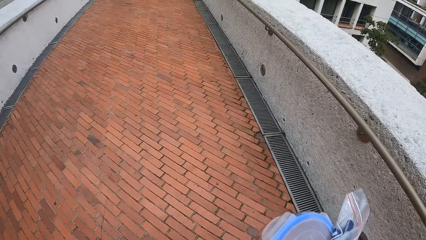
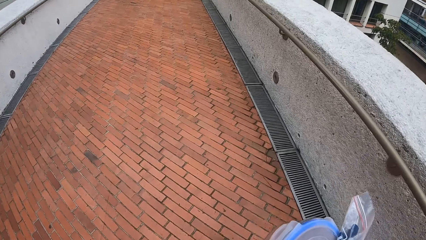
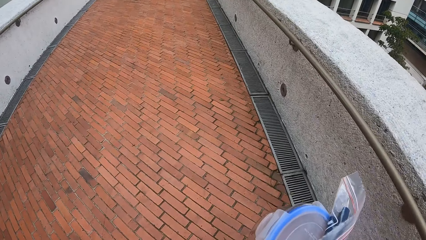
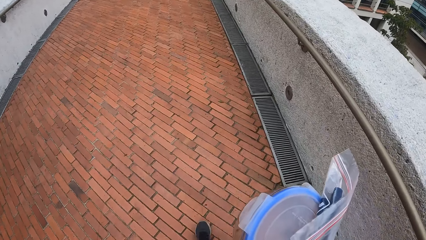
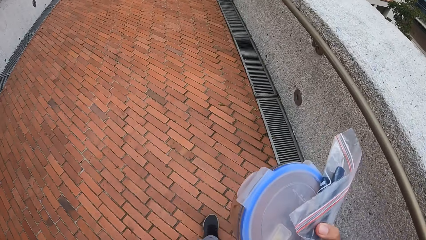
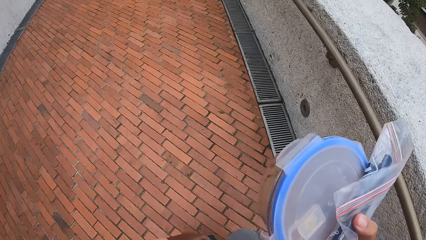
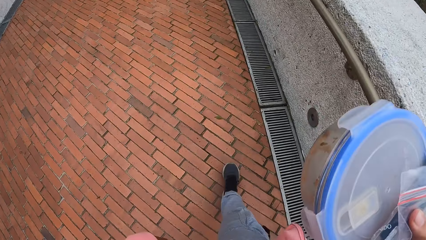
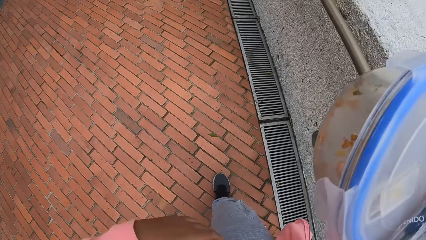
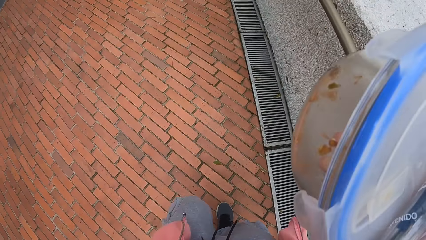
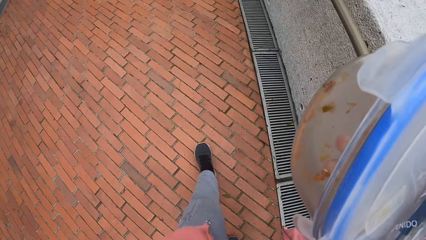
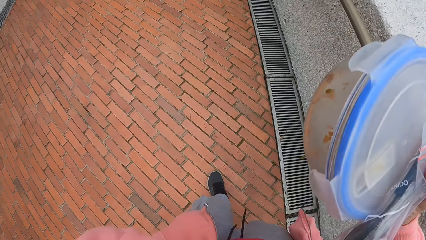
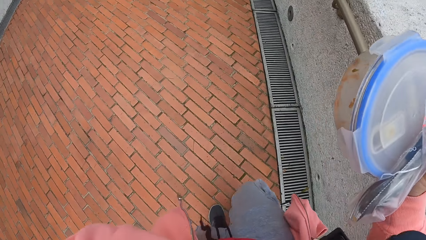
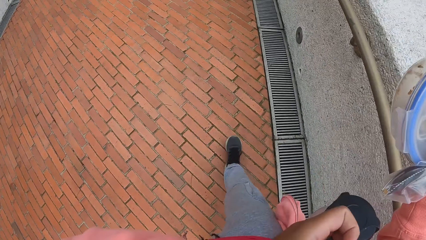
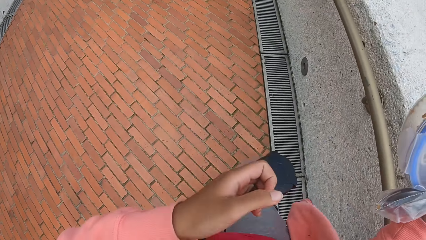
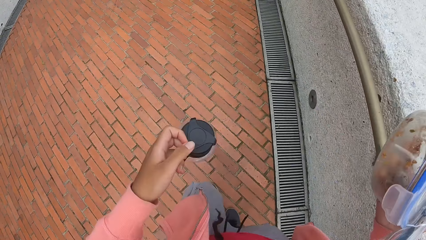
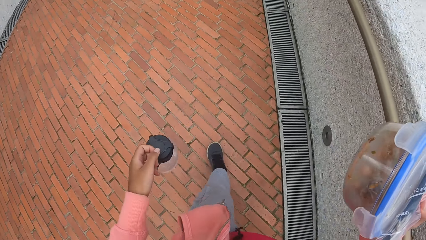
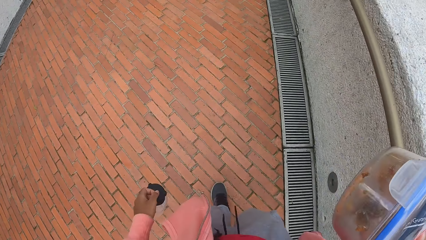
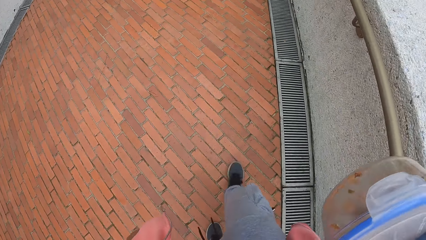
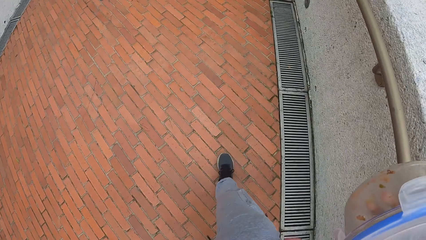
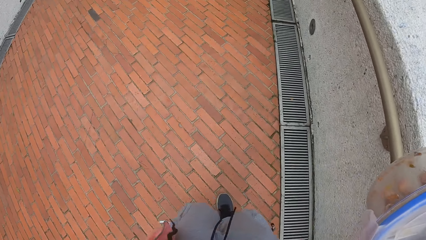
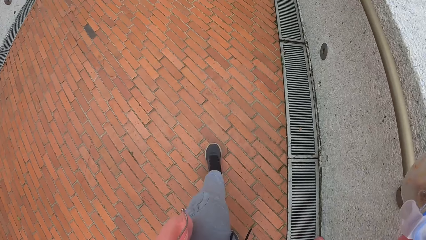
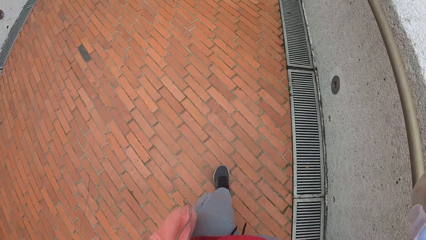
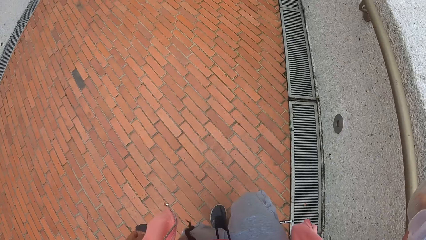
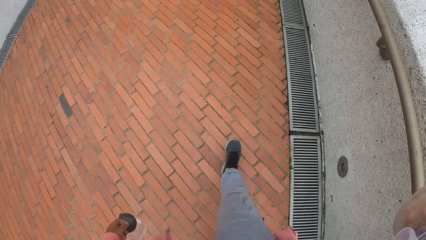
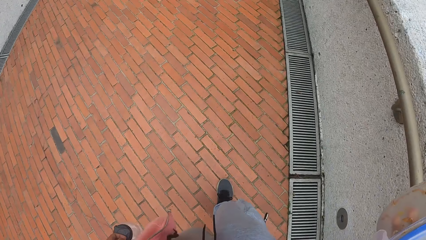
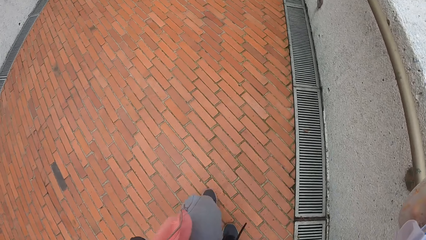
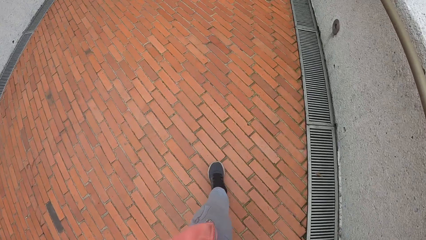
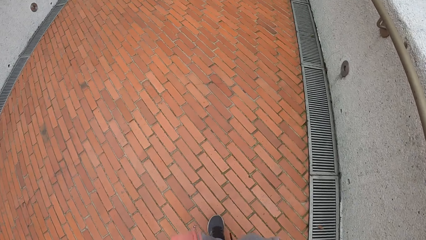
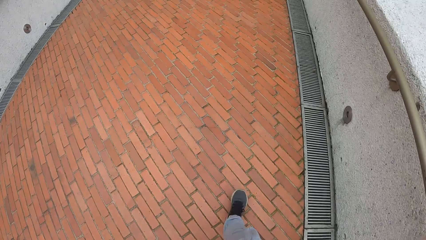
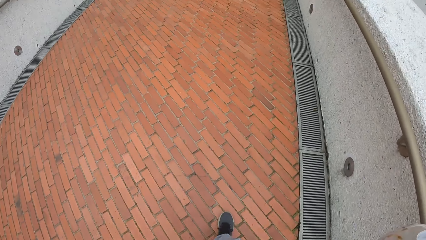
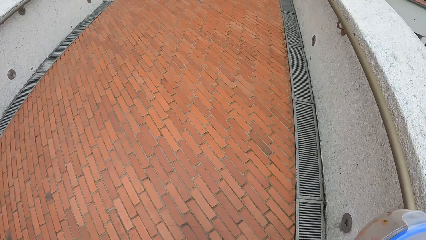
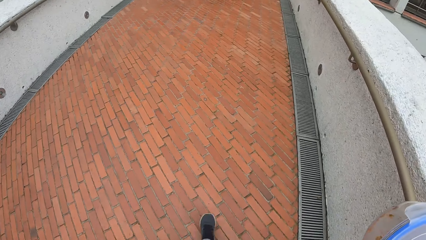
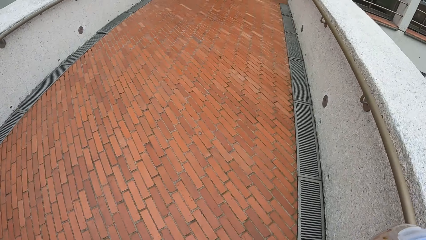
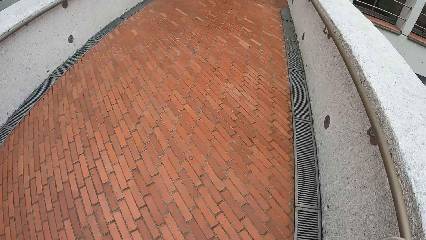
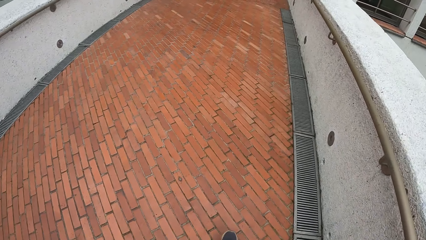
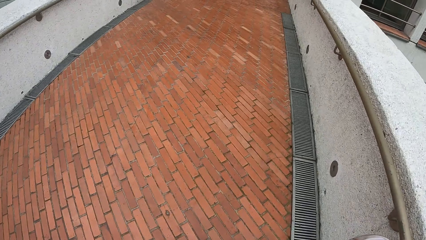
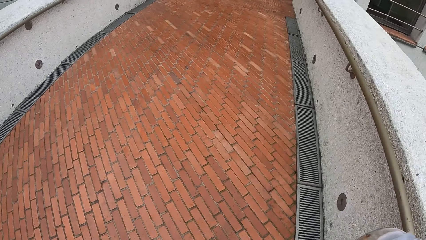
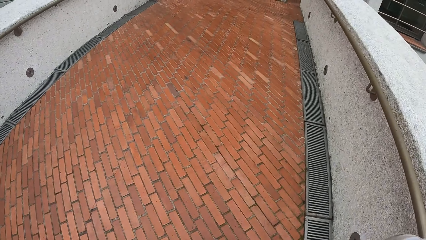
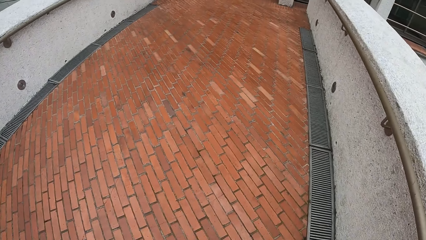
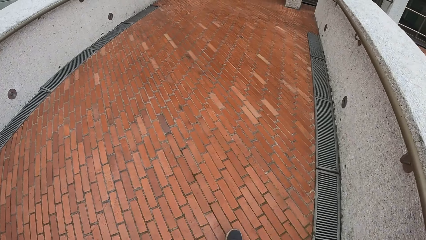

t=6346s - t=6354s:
The camera wearer pulls out the water bottle with his left hand. He shifts the bottle to the left hand.

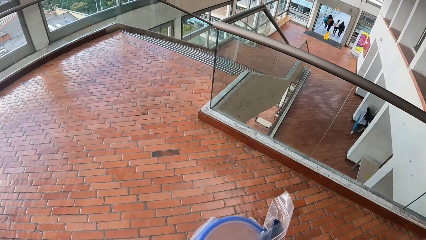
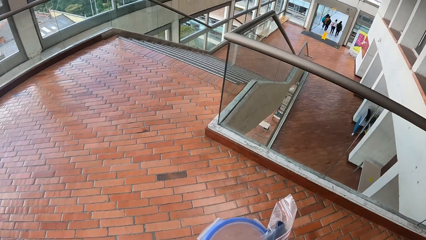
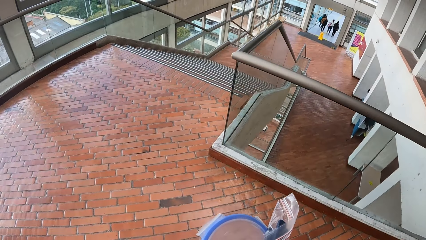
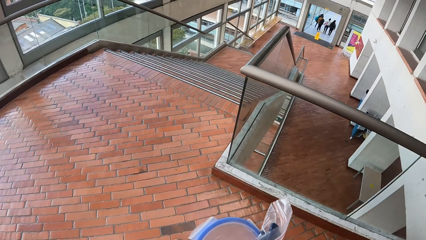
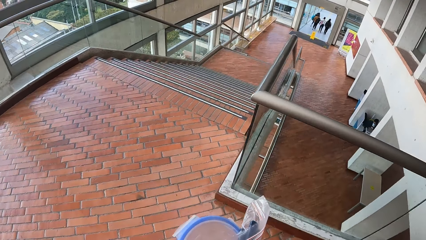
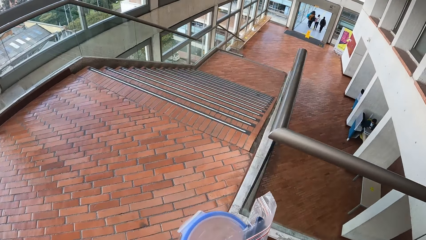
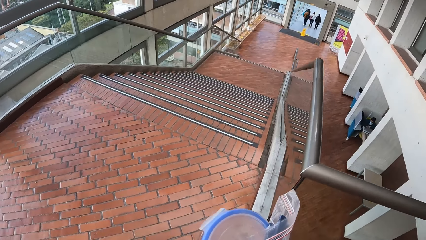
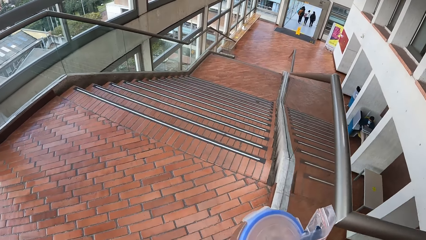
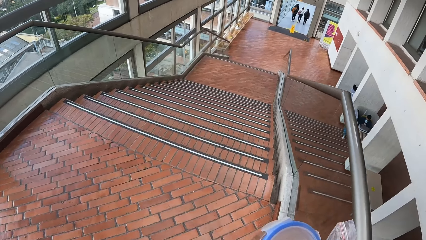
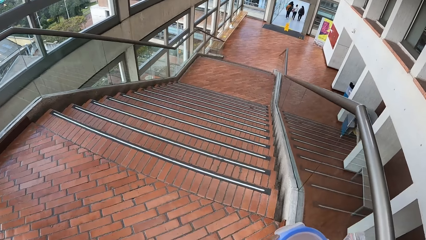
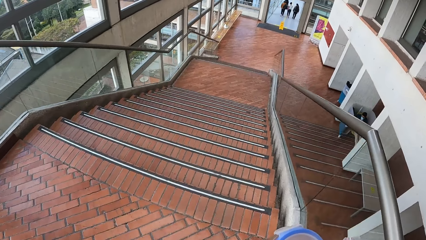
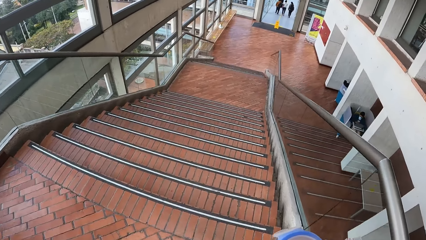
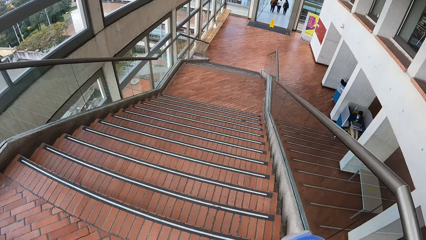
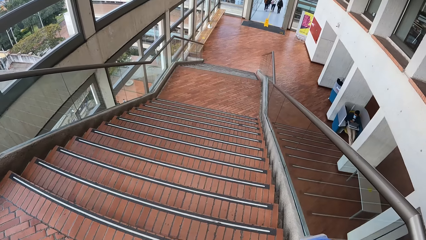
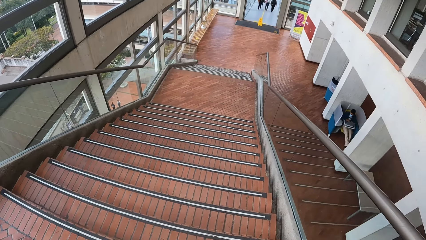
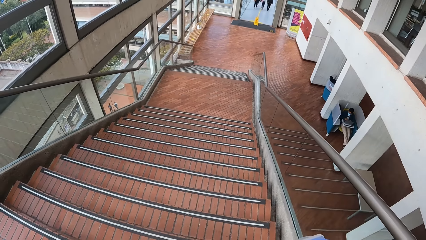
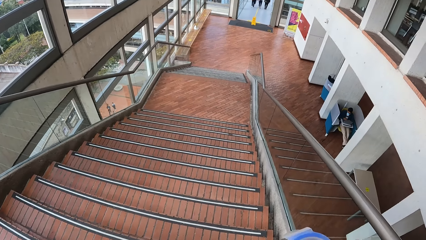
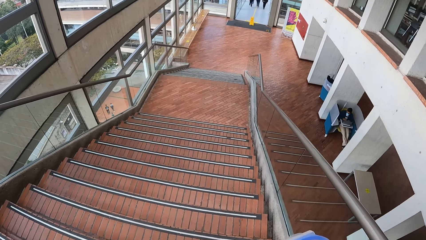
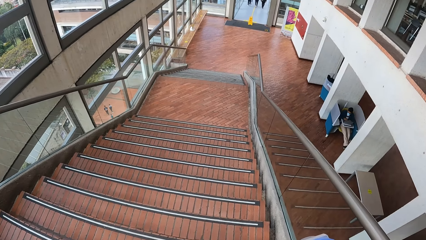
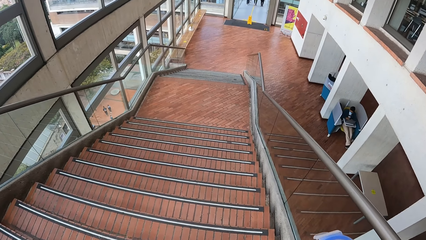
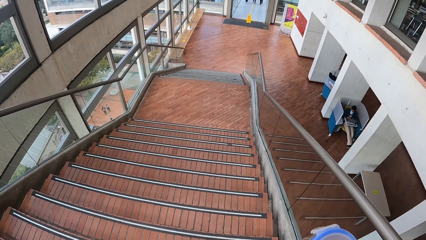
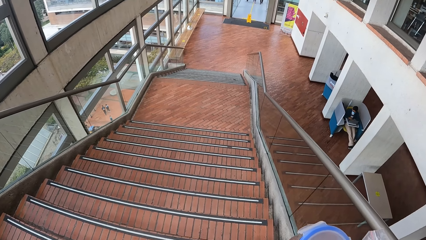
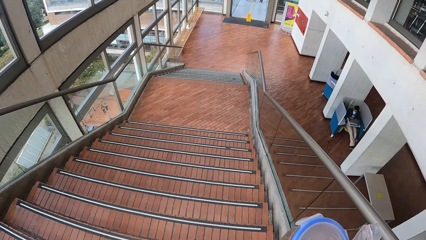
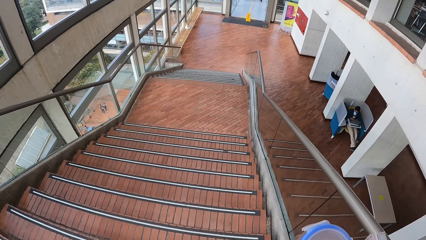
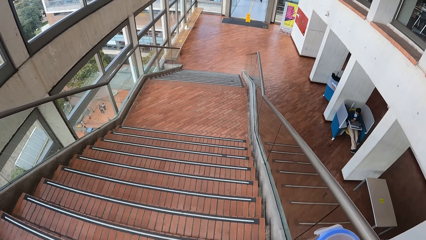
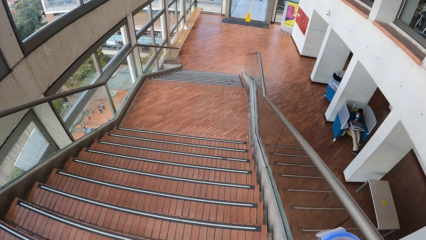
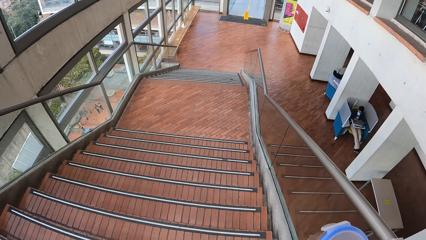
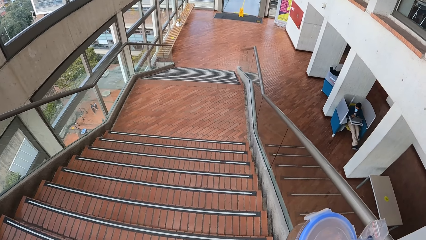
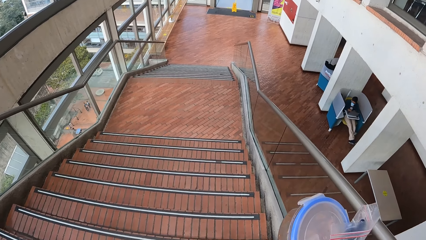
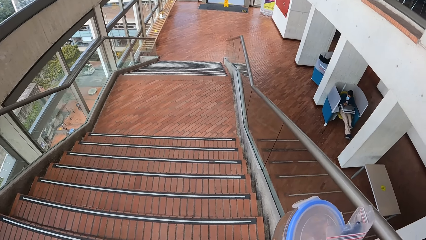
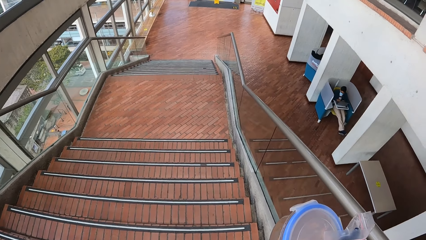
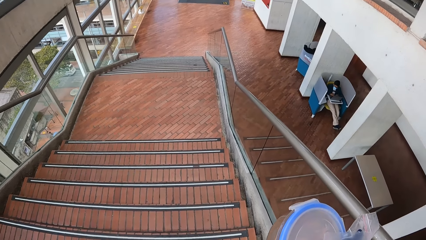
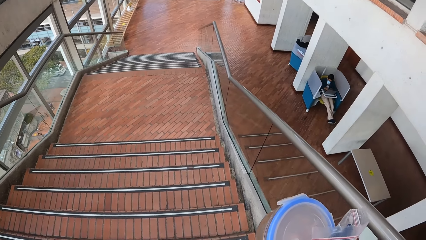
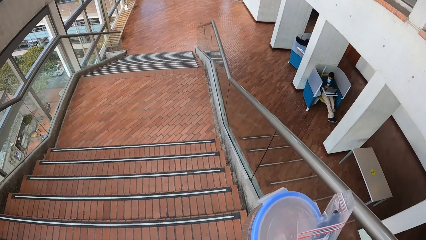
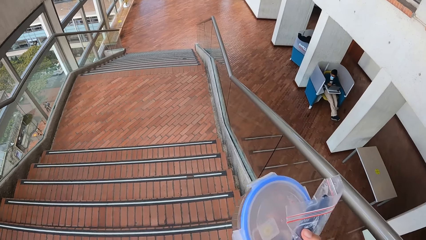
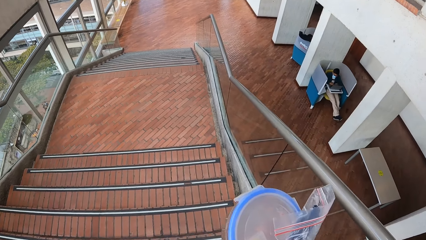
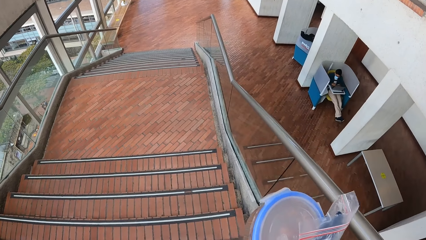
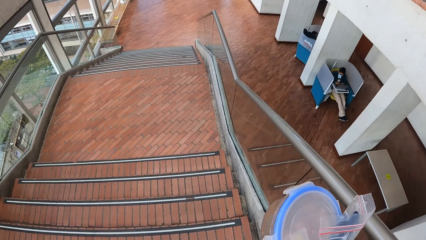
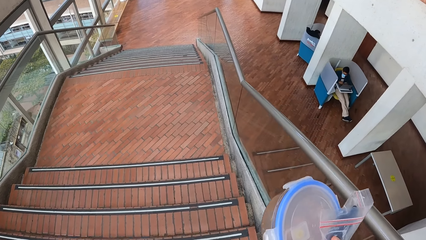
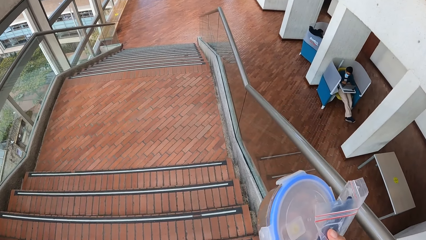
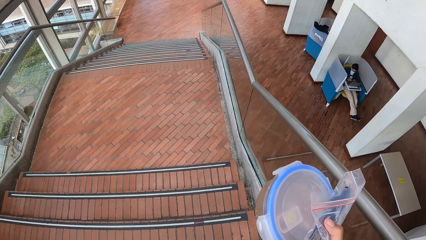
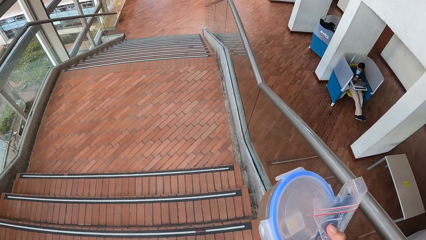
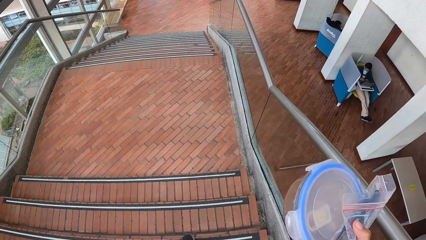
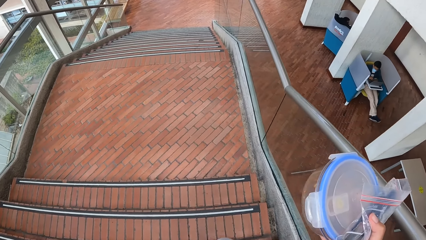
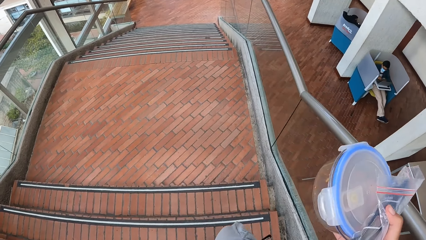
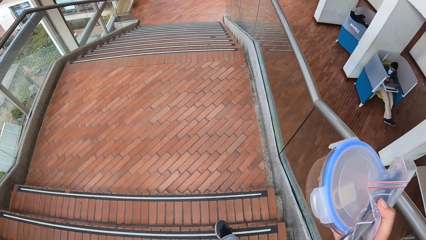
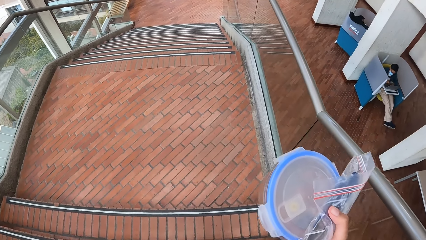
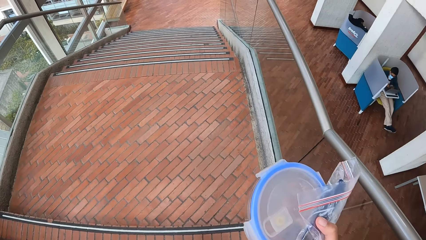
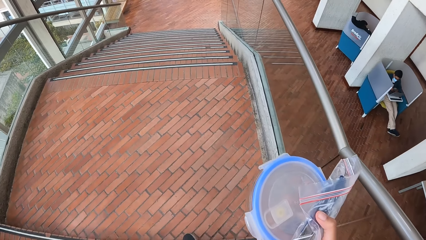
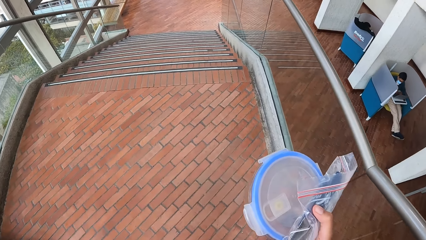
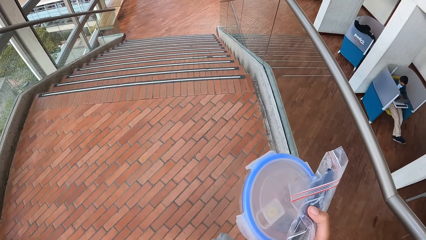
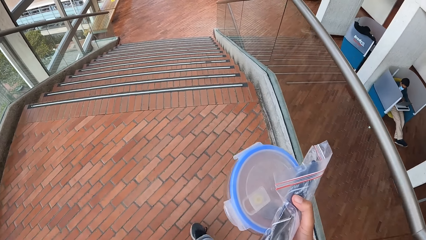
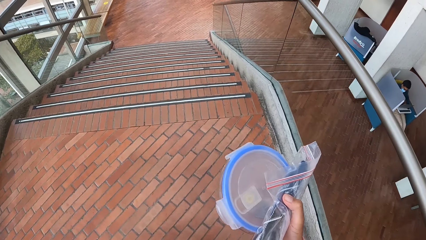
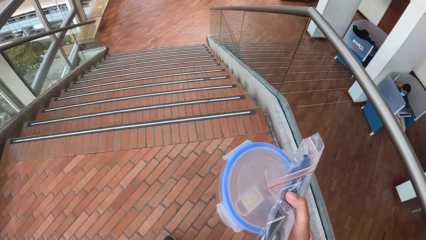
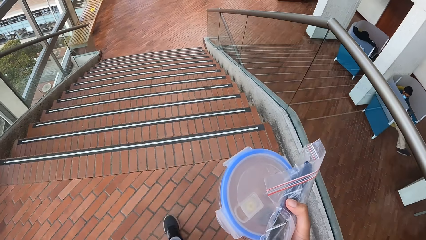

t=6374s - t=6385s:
The camera wearer walks down a flight of stairs.
